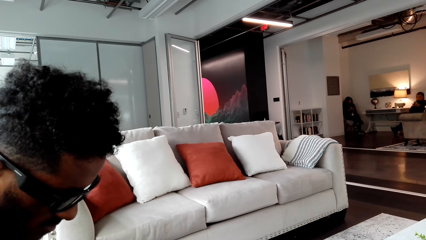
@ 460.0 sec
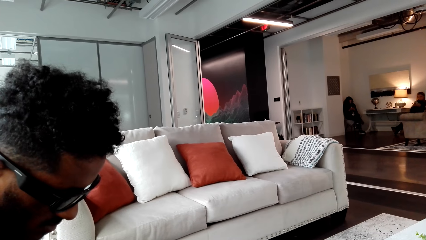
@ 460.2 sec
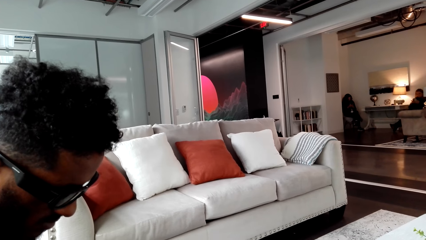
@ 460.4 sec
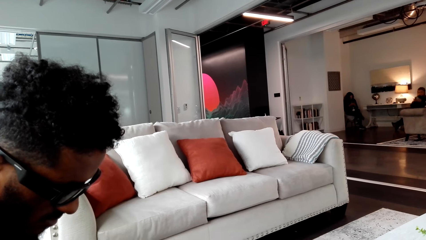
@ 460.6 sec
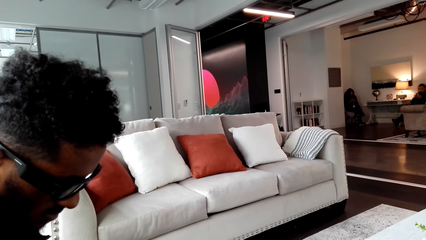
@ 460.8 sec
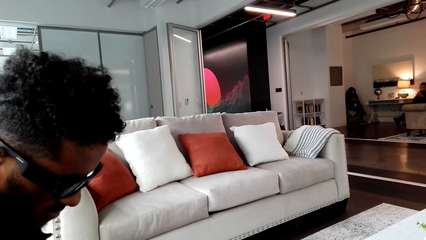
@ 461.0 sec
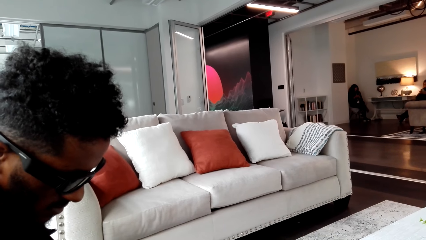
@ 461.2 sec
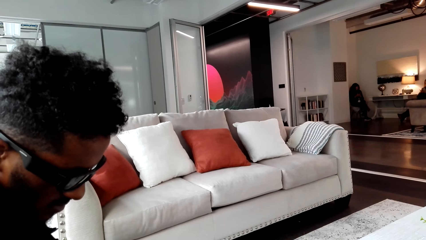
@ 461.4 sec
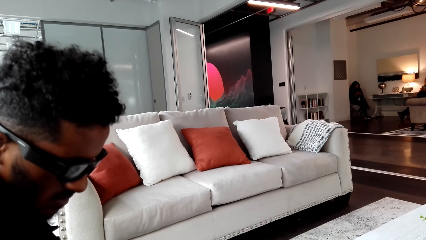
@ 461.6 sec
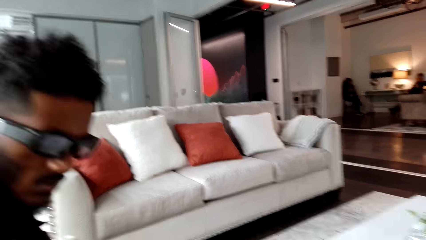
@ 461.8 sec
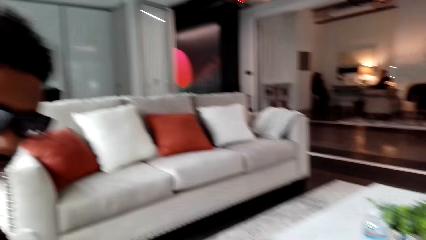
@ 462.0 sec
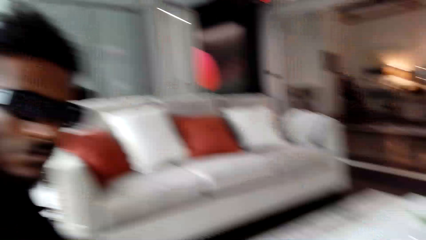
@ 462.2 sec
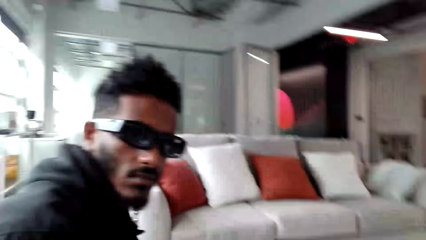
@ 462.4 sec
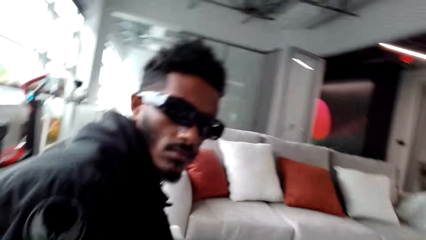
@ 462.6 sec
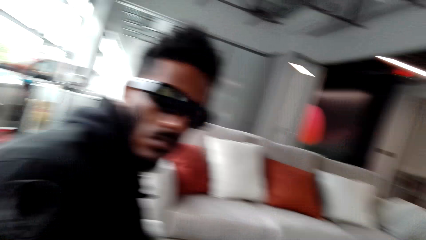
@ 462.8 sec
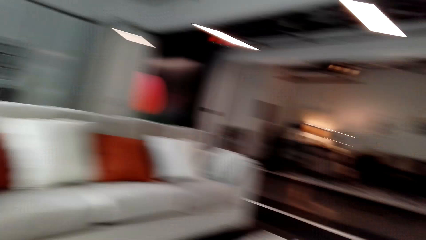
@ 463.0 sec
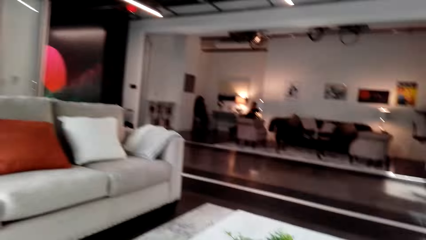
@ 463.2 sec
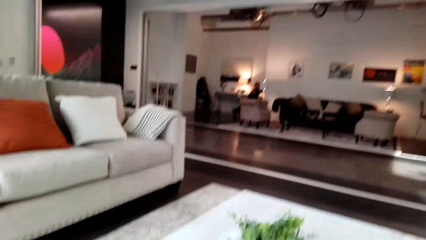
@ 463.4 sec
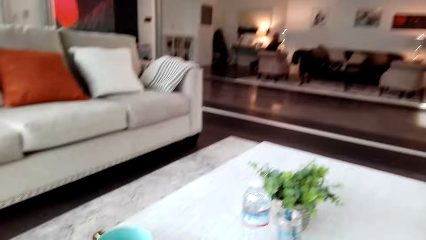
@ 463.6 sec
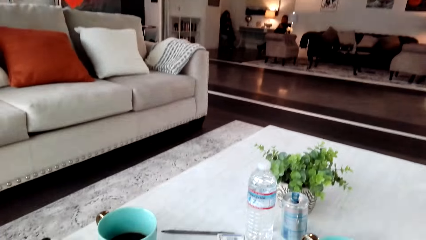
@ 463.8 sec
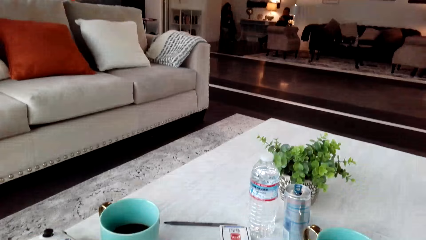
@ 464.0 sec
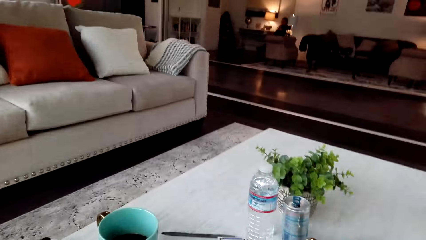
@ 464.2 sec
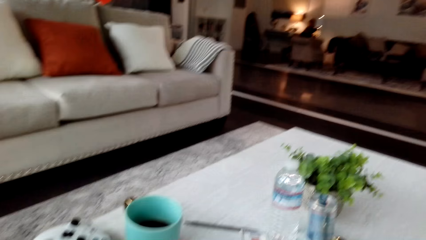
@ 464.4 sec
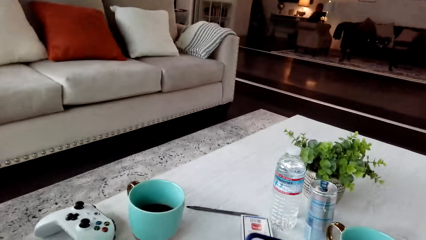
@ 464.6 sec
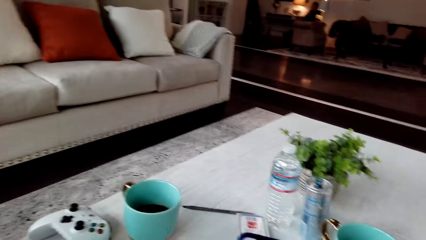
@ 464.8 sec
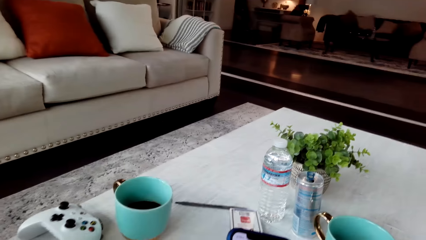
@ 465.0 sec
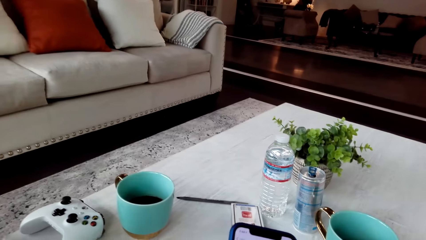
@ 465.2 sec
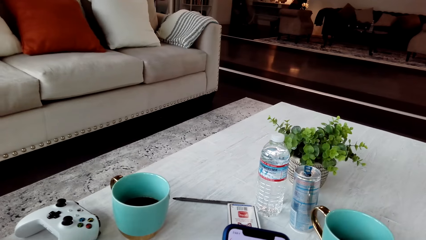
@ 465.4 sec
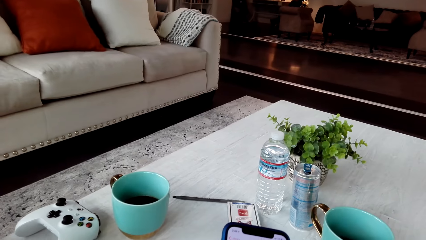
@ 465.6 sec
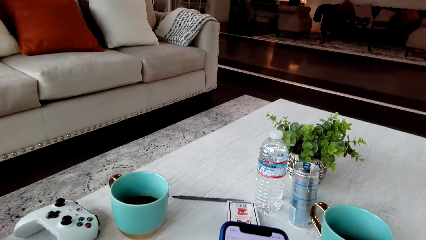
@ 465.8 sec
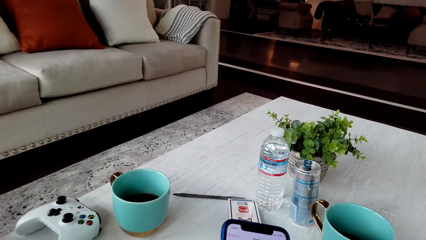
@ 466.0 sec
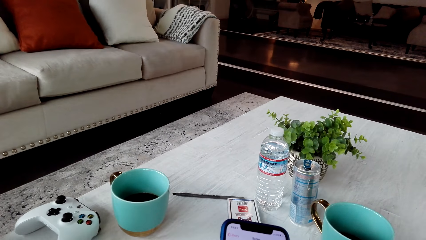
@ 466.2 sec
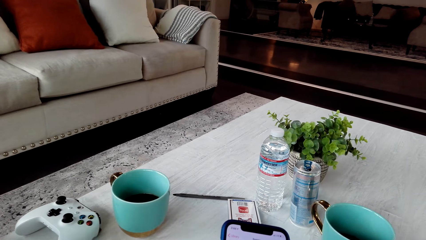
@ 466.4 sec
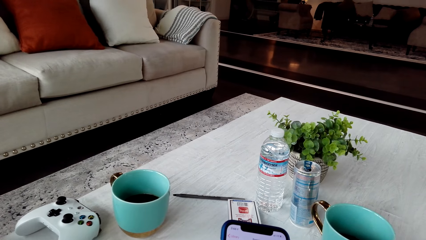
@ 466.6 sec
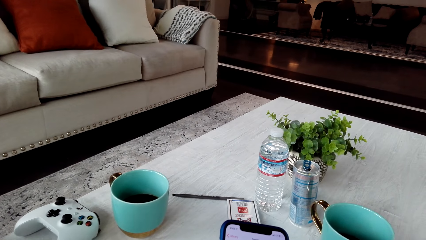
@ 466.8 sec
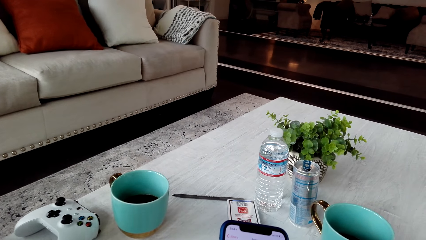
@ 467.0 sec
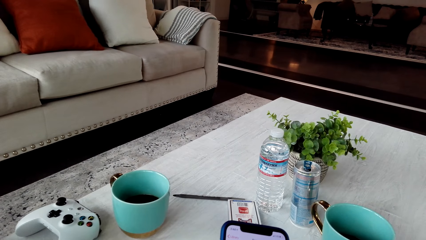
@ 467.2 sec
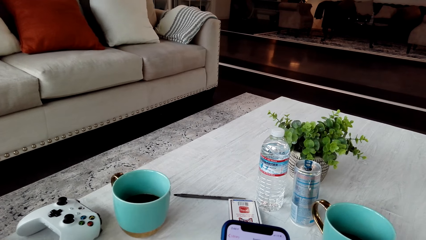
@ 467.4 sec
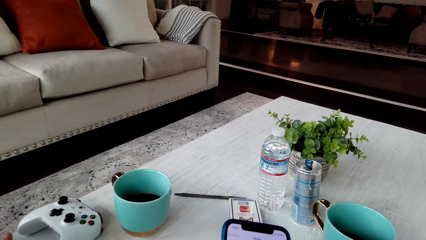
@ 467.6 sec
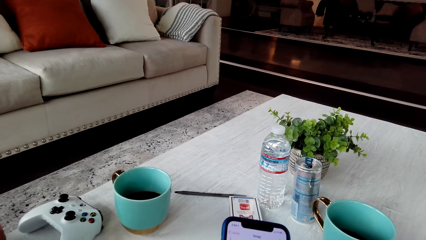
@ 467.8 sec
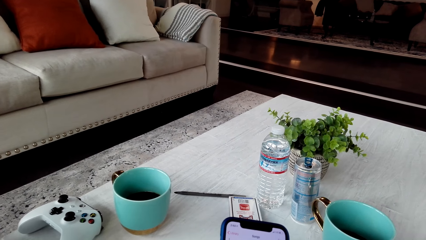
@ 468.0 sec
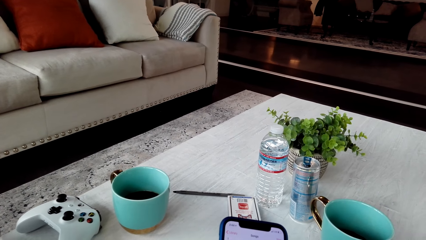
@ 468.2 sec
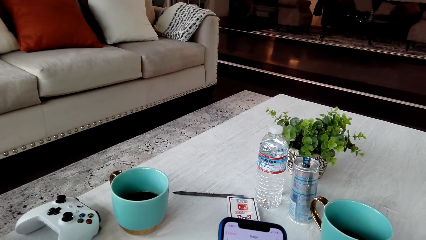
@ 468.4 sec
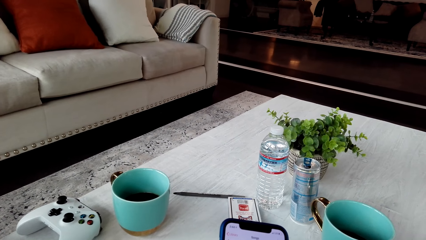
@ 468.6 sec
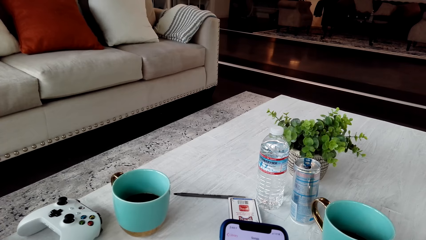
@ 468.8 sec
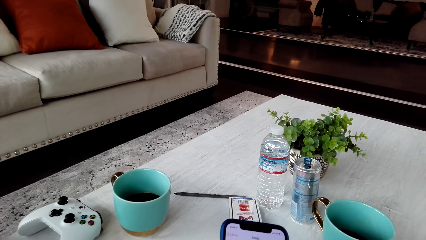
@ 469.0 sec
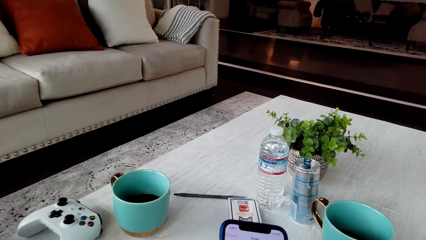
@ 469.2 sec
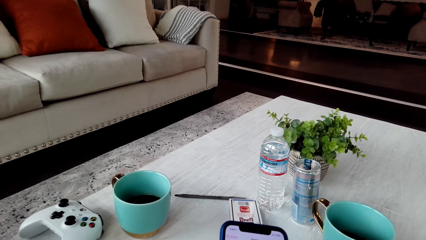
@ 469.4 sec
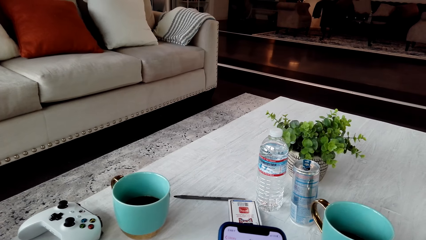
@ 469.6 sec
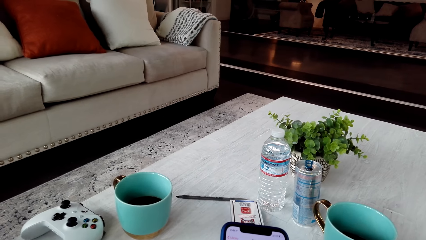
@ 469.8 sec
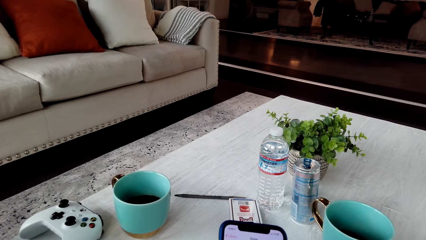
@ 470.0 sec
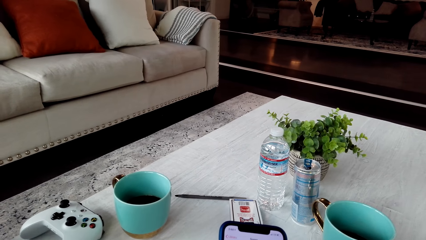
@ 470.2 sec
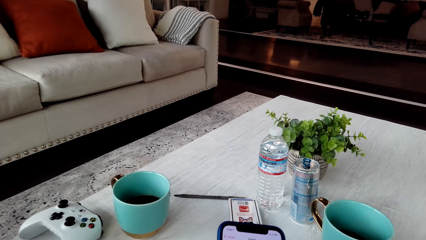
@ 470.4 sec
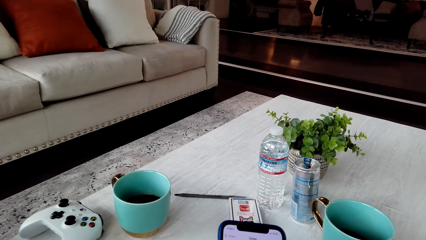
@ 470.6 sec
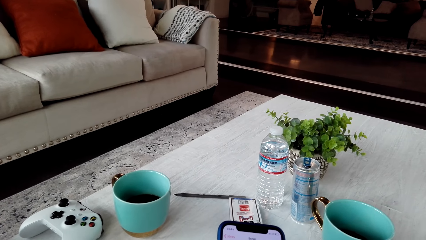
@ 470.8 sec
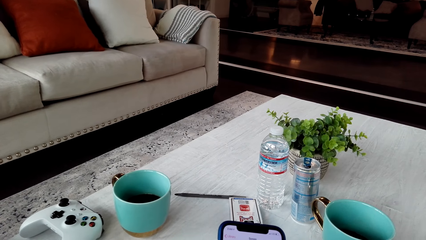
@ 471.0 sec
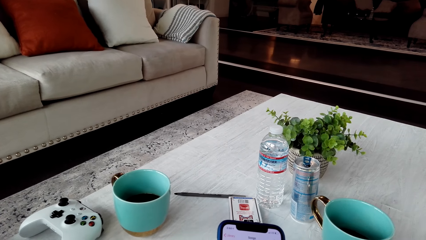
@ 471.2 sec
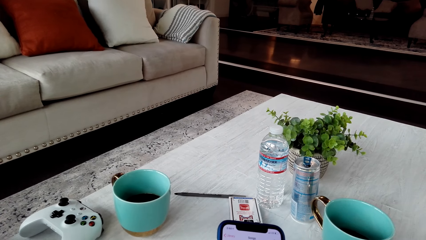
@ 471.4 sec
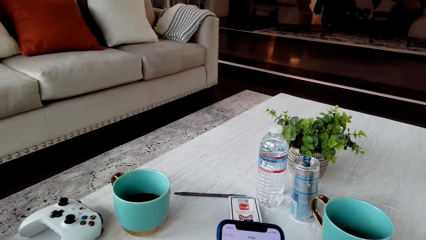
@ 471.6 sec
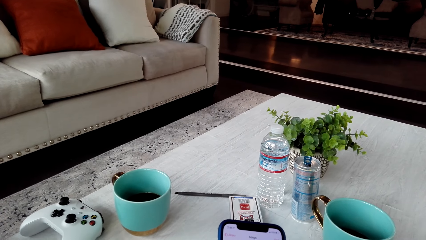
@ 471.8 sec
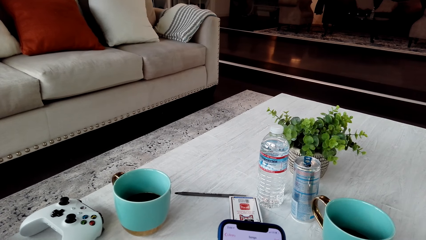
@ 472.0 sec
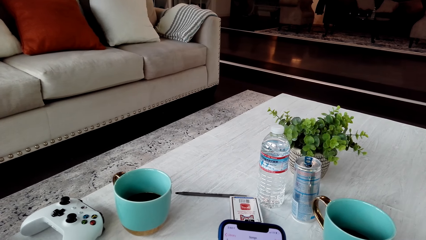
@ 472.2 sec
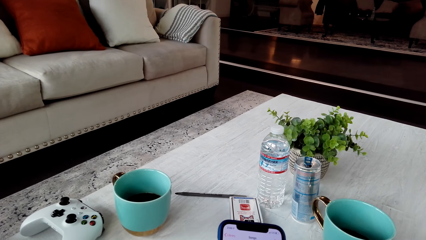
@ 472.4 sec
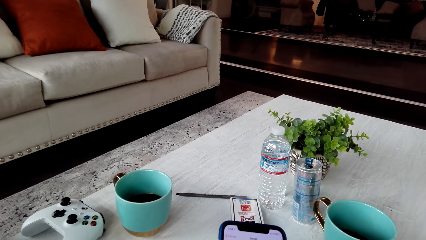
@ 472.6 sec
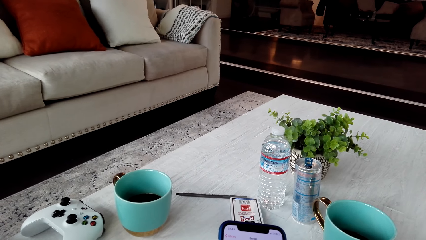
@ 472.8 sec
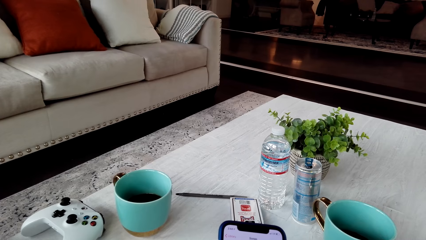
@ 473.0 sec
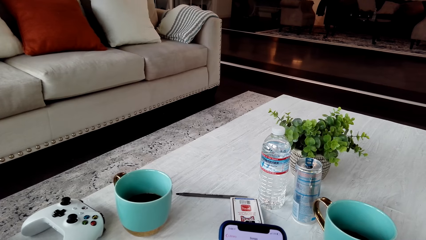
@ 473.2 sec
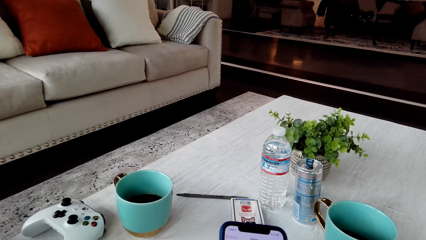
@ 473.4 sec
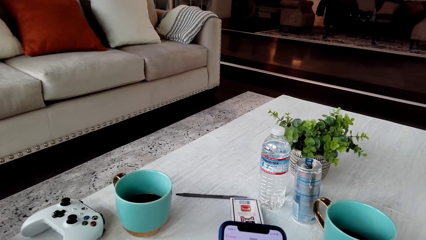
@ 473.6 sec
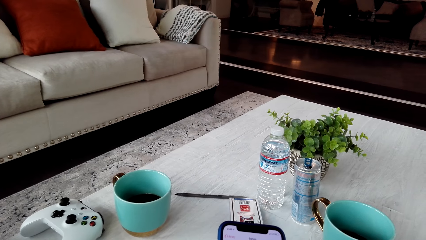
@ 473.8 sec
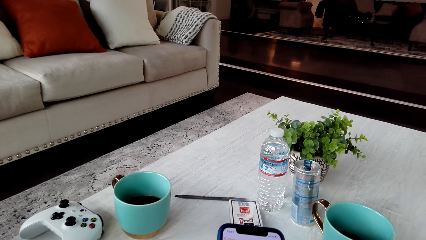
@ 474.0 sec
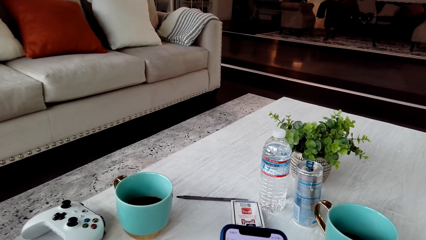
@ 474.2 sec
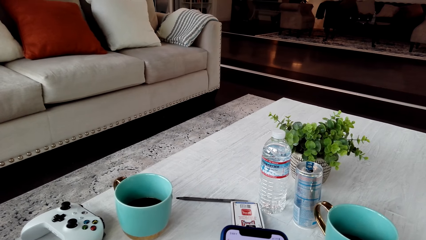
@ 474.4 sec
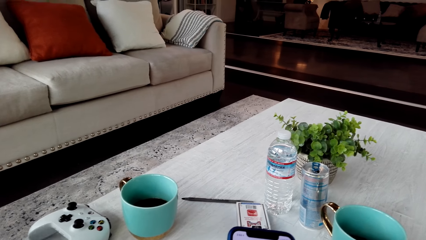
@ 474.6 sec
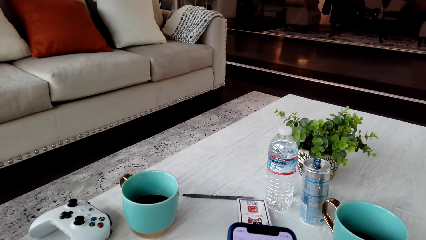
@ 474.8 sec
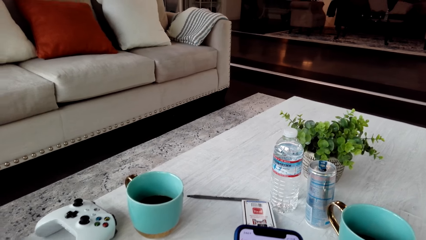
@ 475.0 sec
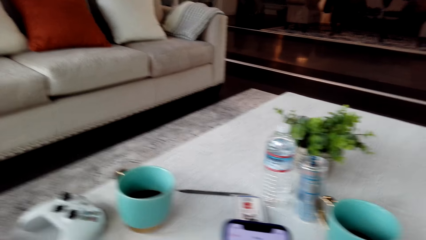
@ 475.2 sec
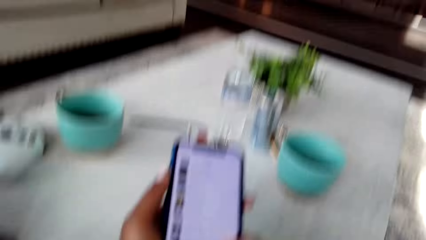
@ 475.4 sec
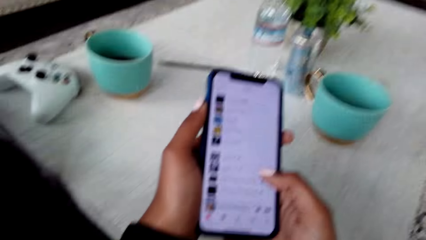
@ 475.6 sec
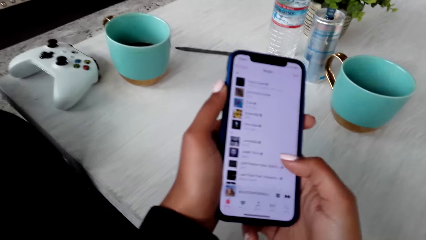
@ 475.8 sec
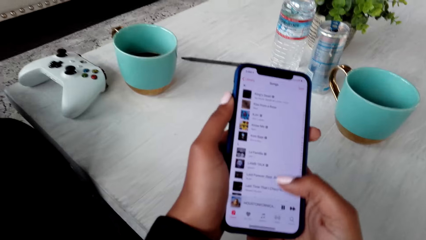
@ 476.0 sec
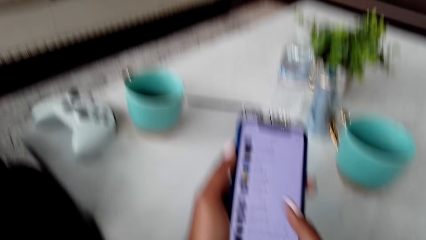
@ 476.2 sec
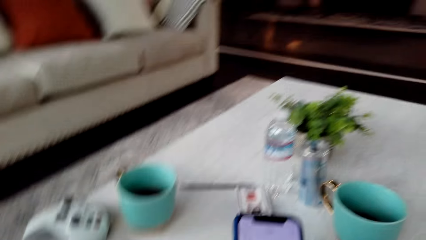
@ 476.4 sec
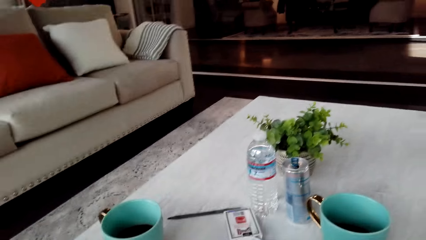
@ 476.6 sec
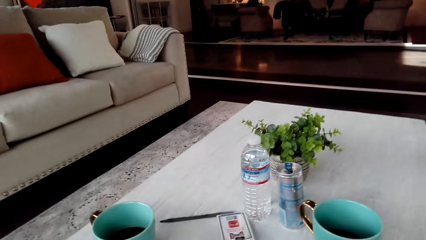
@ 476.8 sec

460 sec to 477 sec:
The camera wearer scrolls the phone.
